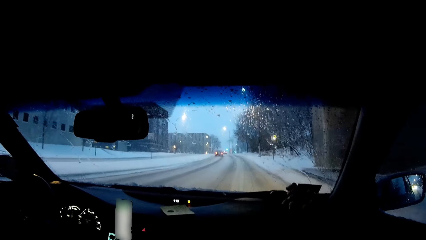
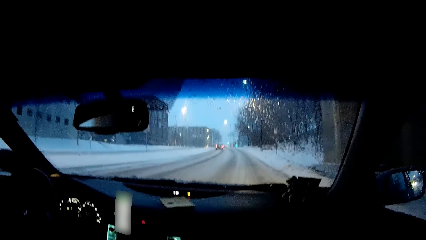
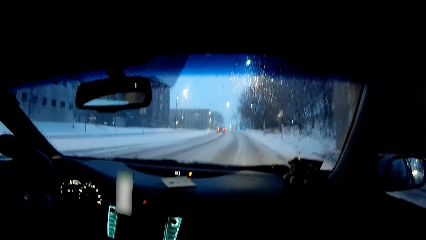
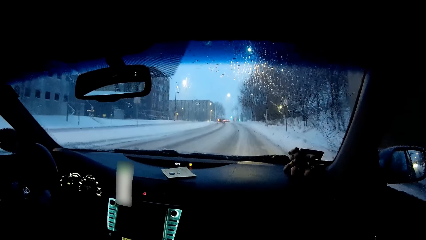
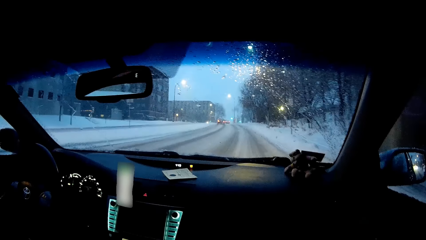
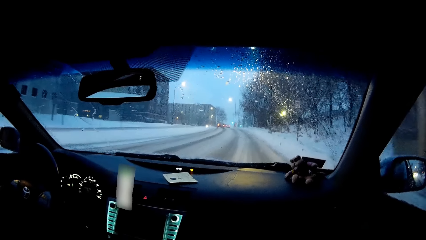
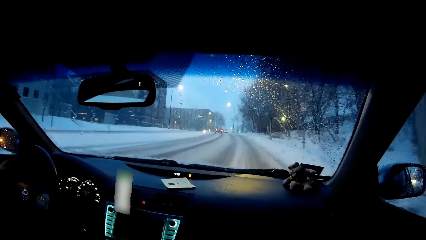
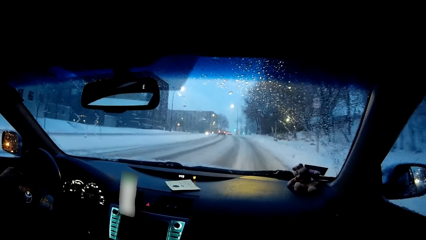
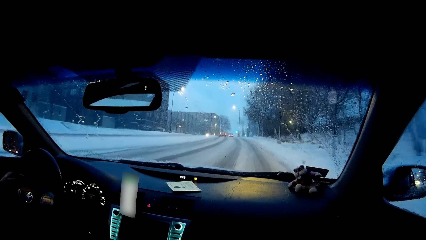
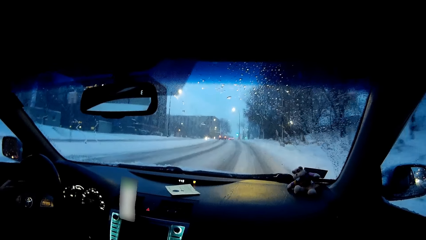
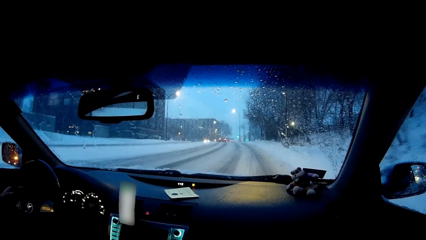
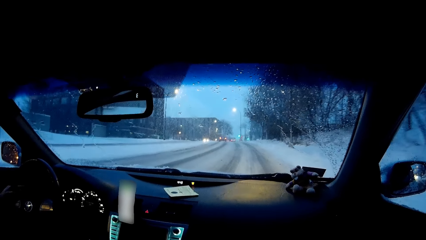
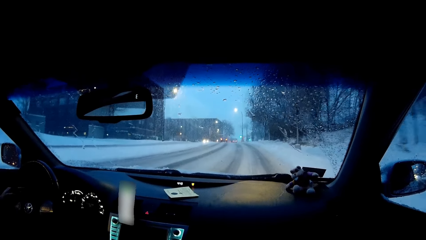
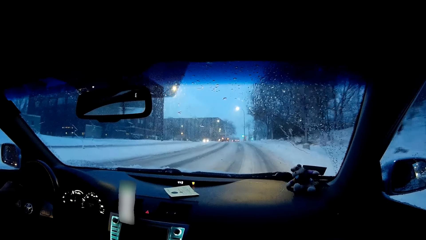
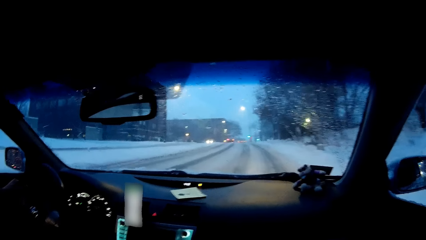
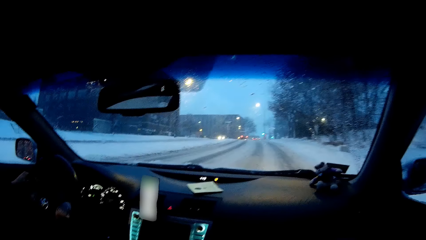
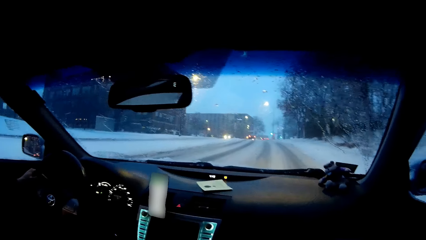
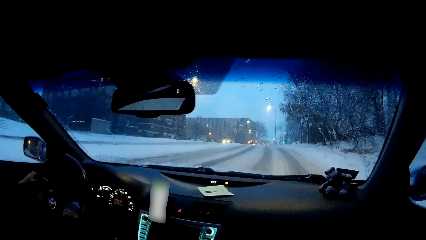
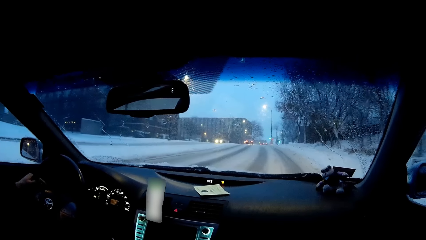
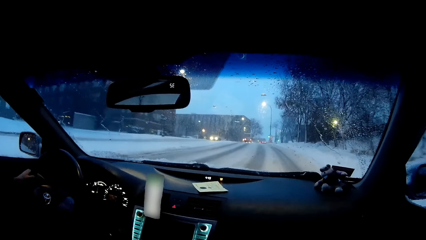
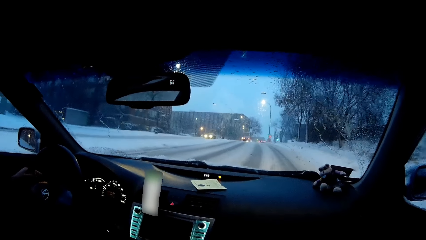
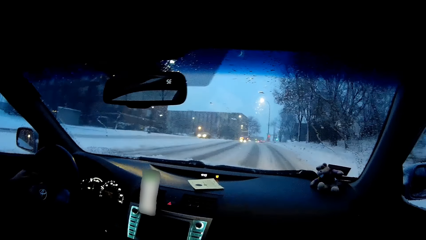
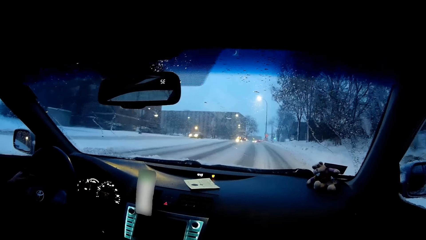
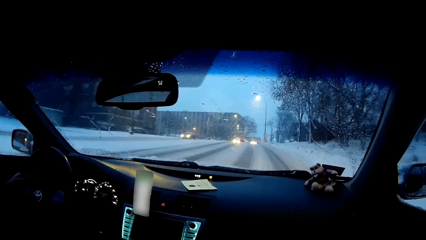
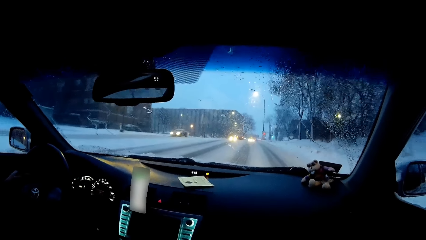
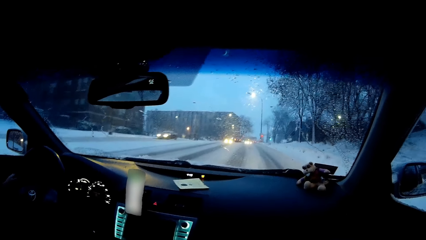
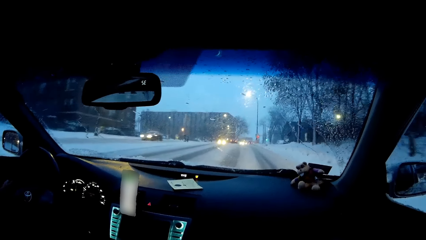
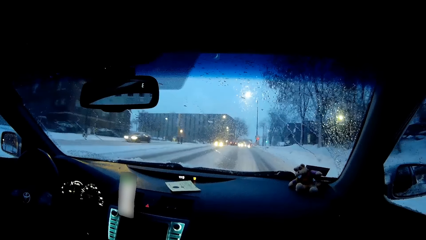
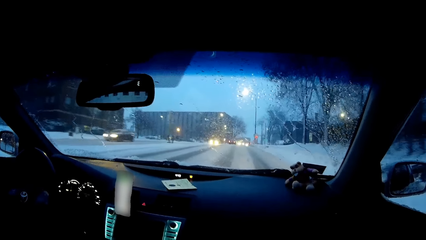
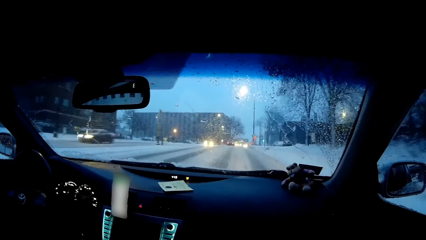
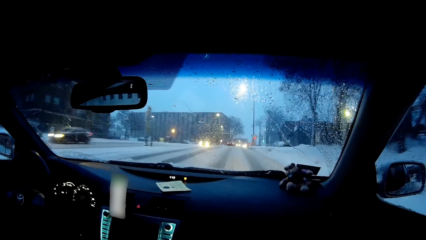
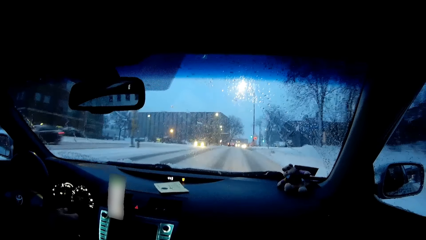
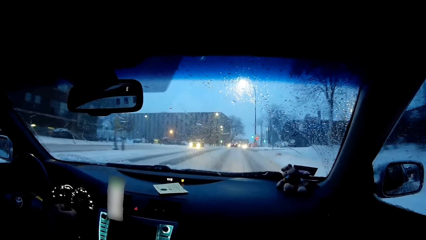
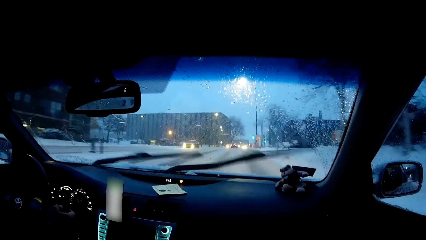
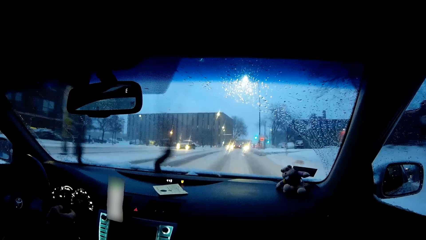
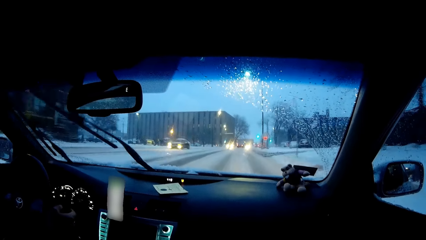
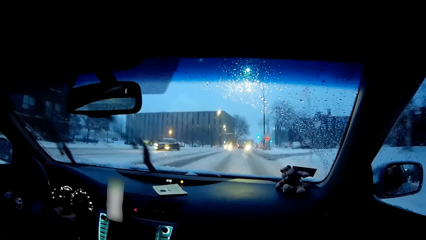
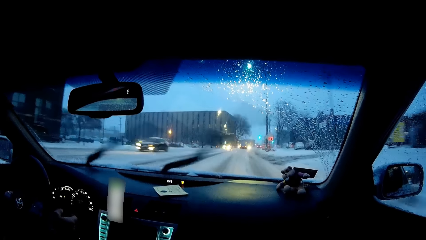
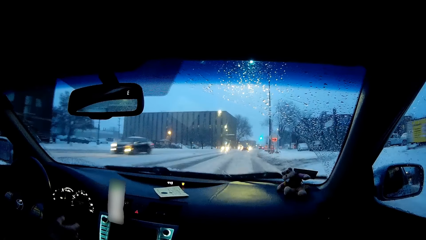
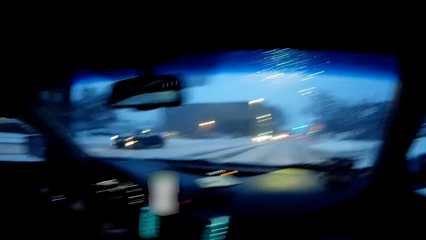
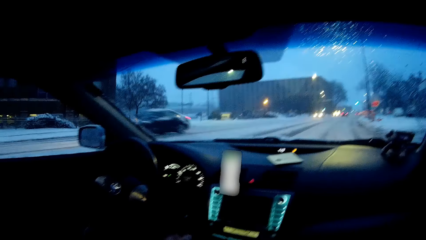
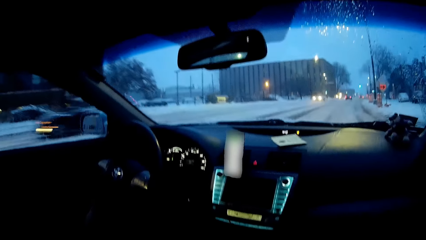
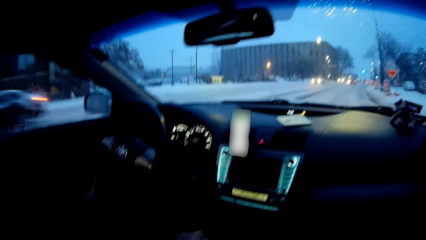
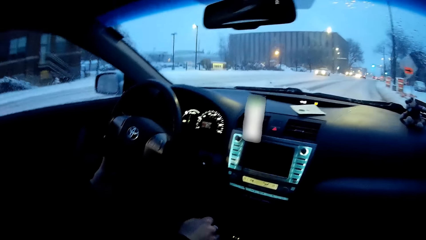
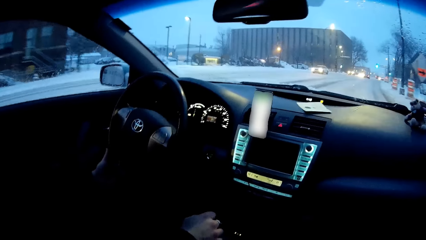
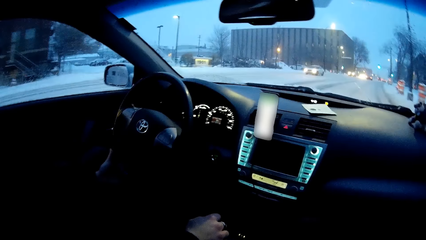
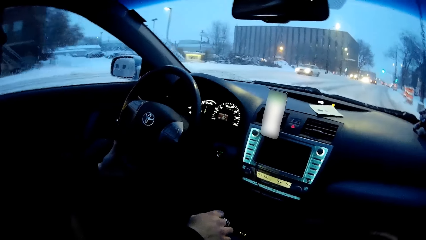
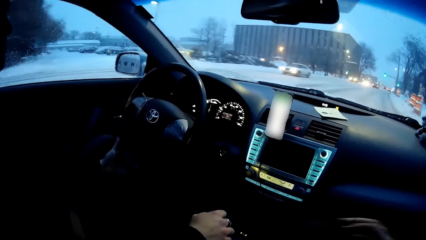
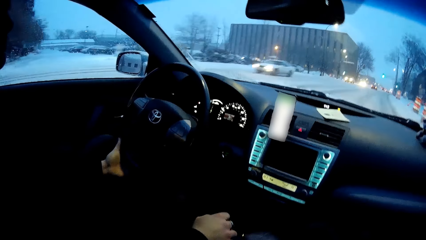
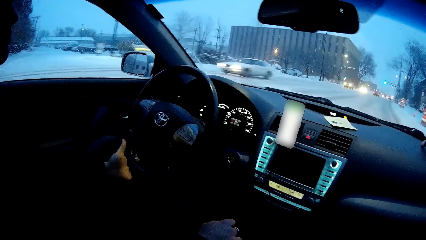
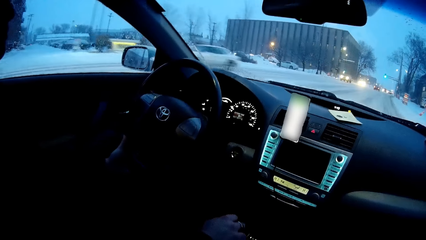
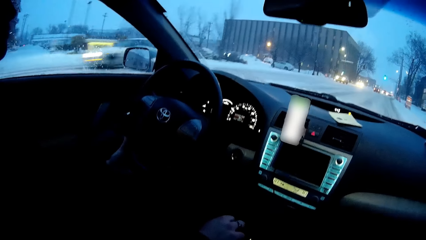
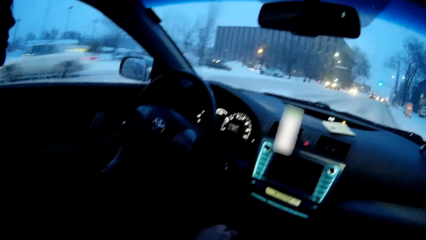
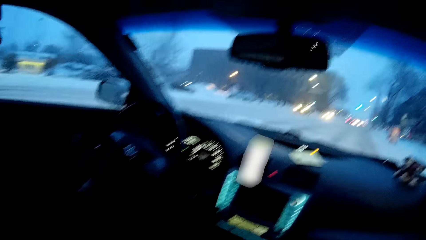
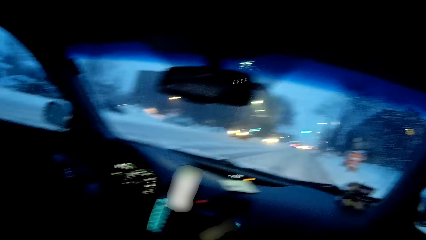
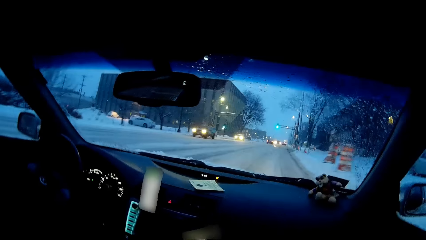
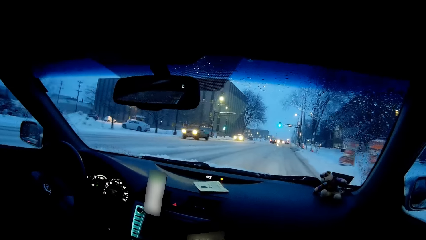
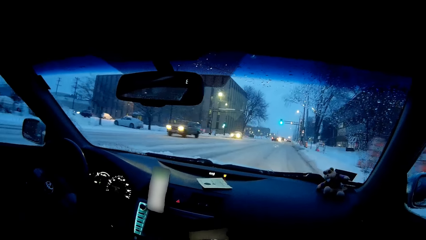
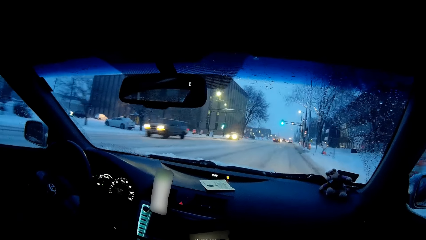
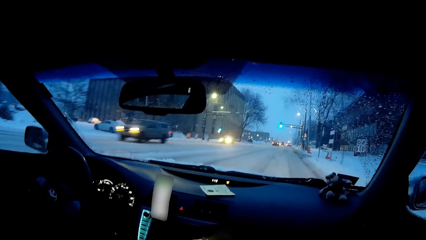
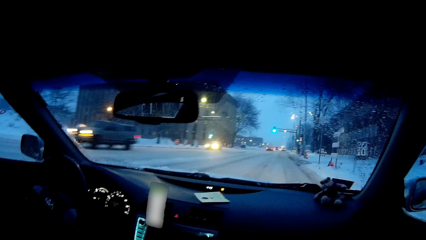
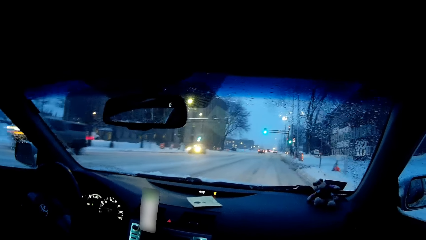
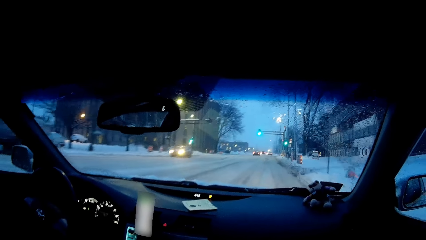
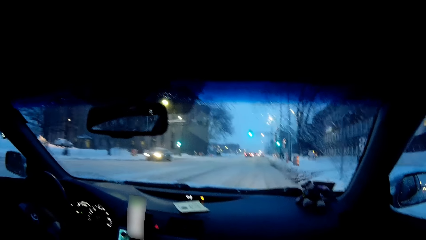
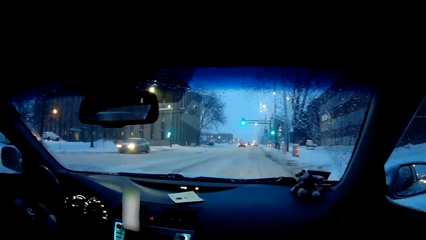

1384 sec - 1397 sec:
The camera wearer turns his head.
